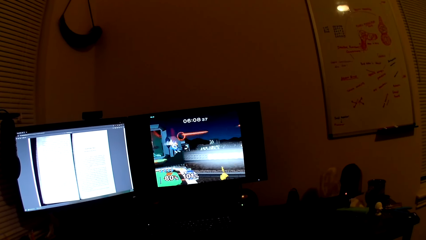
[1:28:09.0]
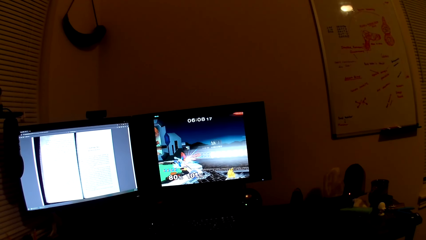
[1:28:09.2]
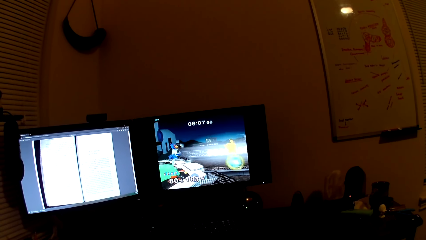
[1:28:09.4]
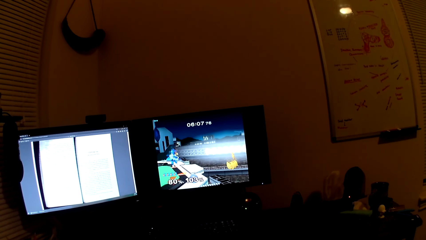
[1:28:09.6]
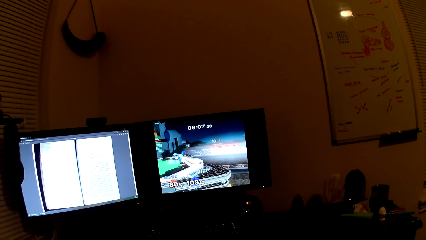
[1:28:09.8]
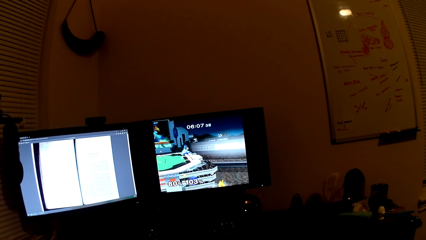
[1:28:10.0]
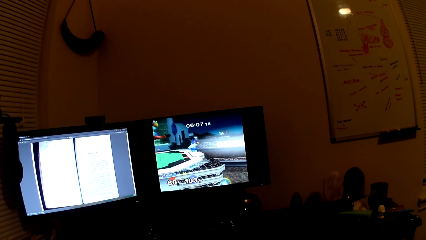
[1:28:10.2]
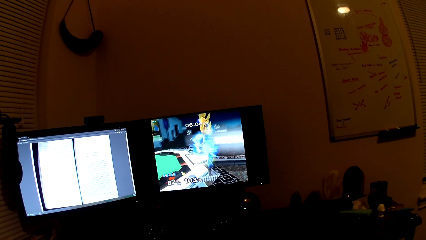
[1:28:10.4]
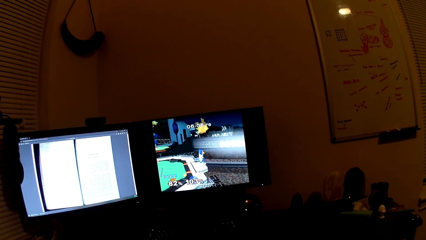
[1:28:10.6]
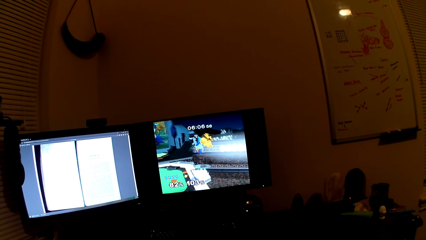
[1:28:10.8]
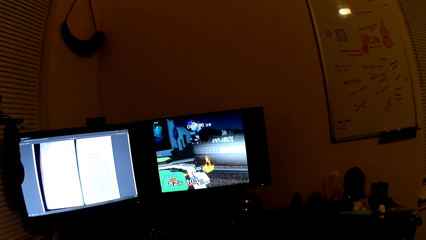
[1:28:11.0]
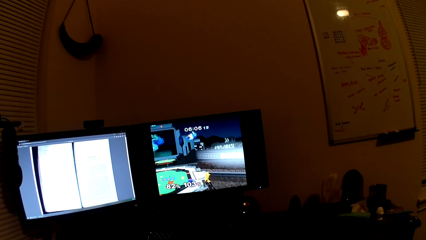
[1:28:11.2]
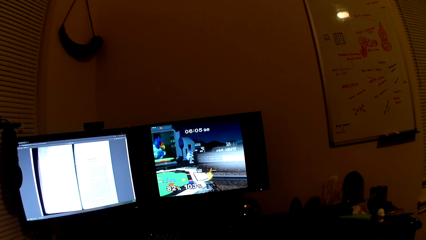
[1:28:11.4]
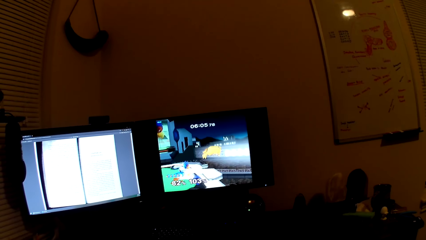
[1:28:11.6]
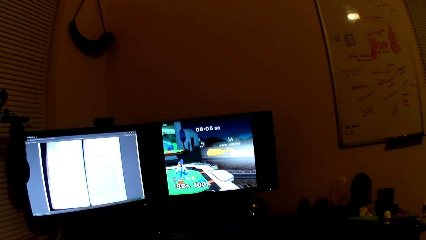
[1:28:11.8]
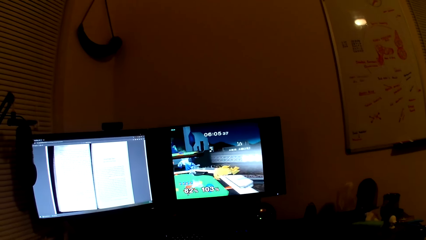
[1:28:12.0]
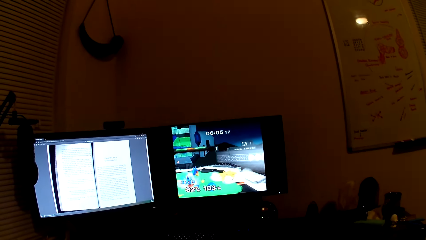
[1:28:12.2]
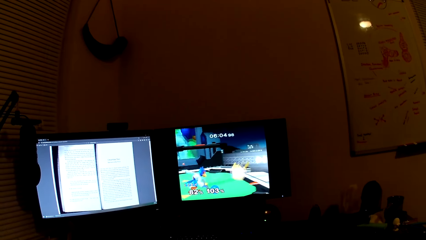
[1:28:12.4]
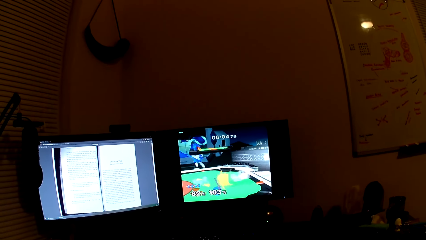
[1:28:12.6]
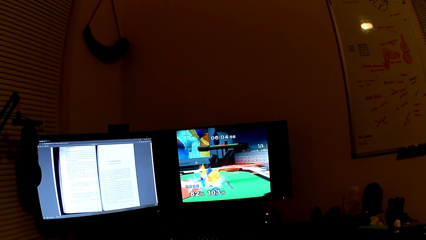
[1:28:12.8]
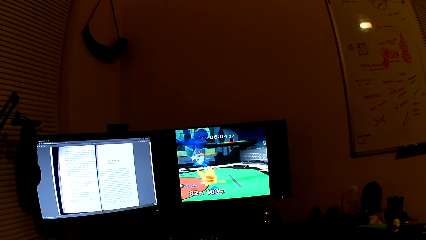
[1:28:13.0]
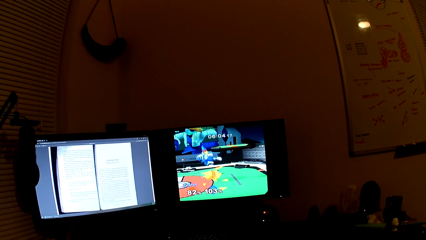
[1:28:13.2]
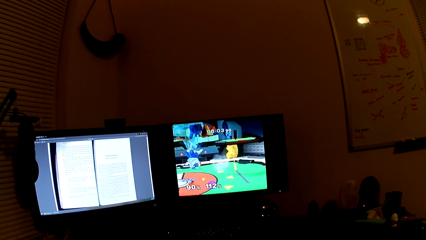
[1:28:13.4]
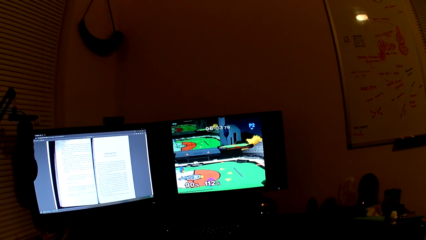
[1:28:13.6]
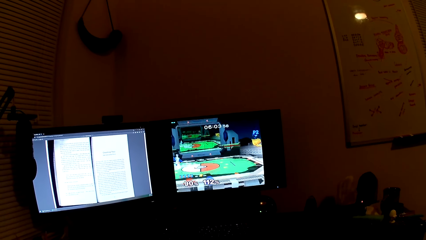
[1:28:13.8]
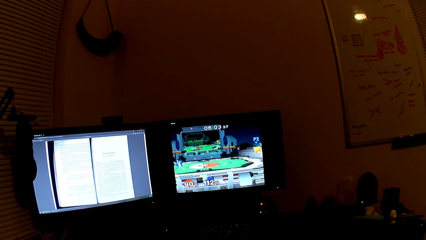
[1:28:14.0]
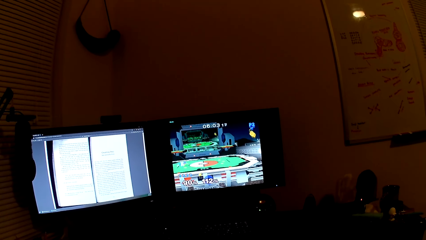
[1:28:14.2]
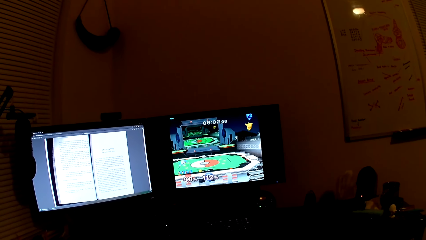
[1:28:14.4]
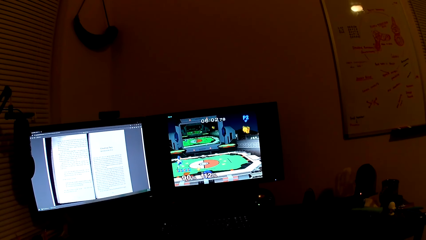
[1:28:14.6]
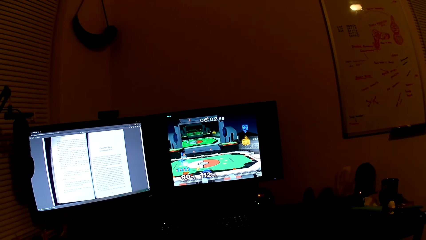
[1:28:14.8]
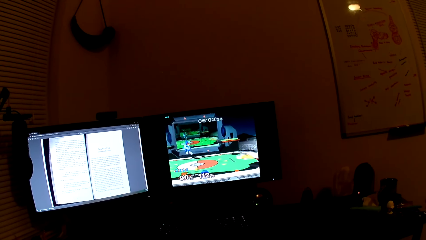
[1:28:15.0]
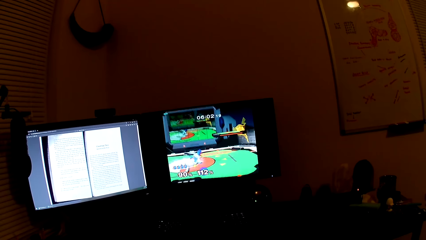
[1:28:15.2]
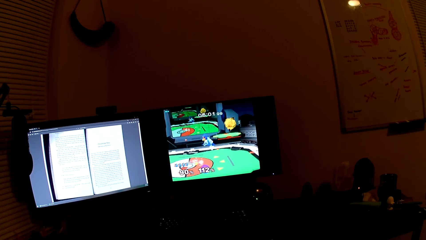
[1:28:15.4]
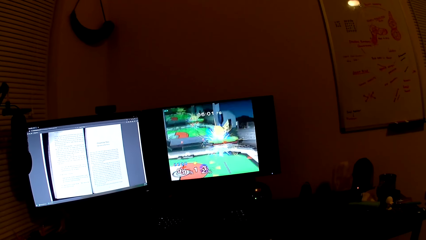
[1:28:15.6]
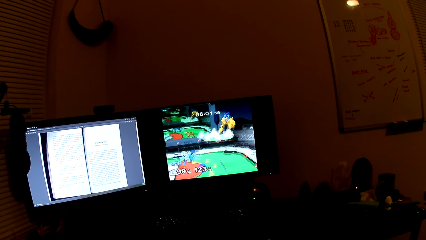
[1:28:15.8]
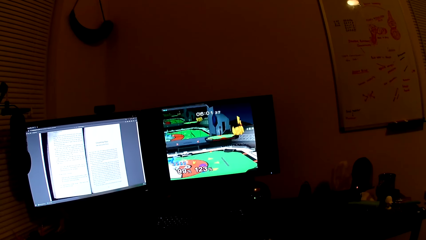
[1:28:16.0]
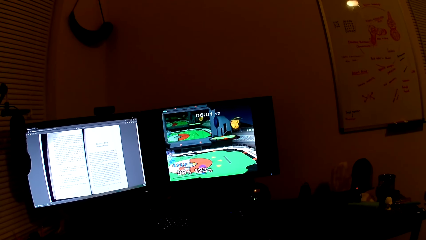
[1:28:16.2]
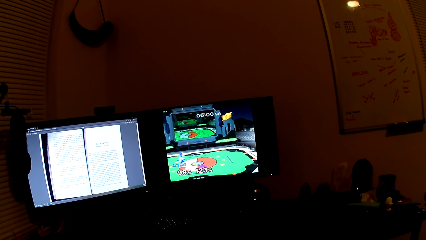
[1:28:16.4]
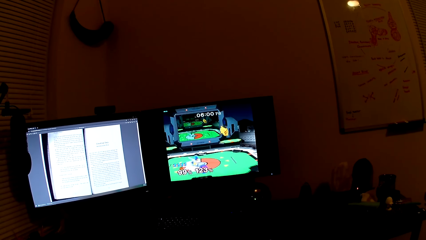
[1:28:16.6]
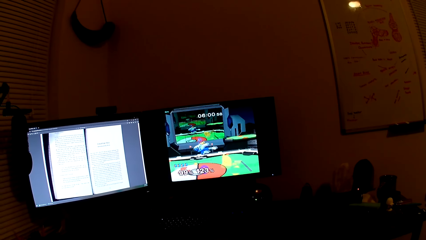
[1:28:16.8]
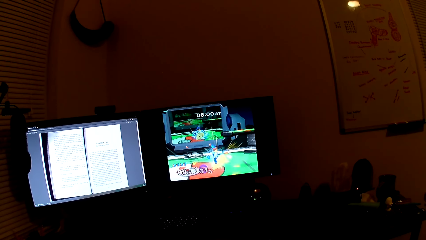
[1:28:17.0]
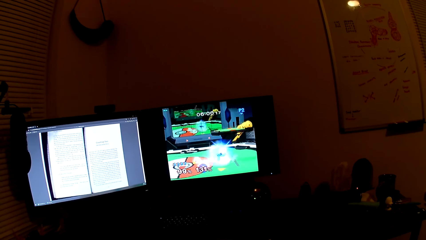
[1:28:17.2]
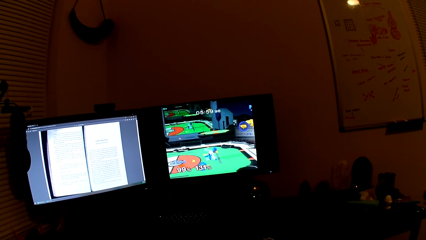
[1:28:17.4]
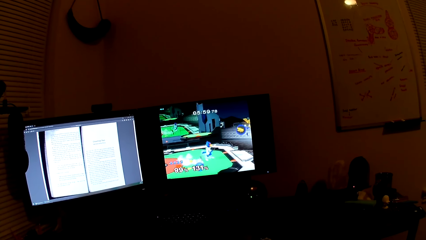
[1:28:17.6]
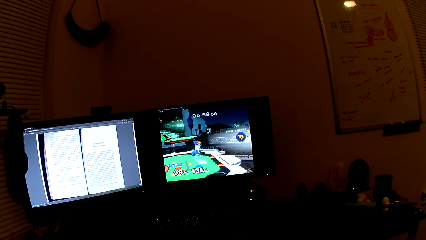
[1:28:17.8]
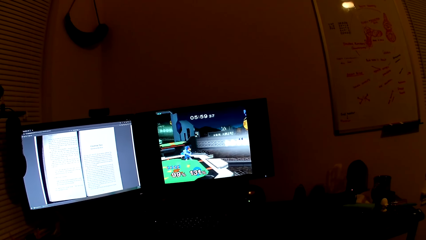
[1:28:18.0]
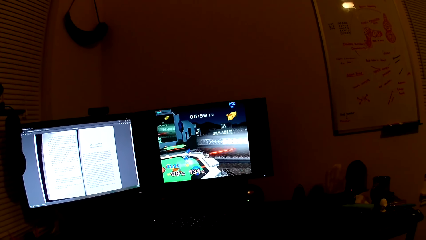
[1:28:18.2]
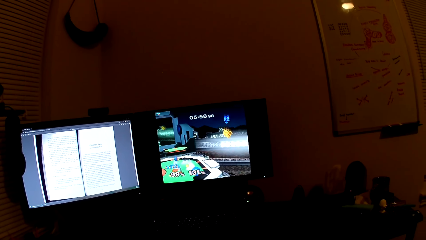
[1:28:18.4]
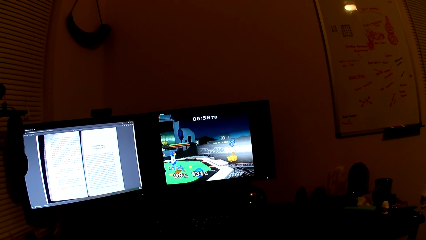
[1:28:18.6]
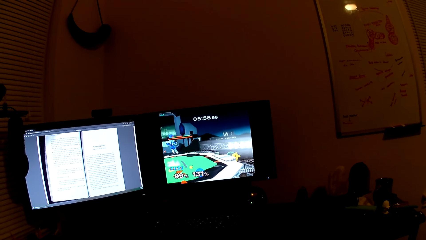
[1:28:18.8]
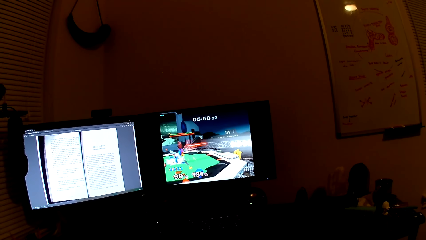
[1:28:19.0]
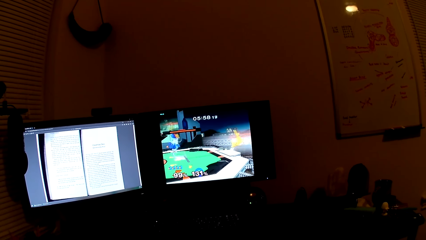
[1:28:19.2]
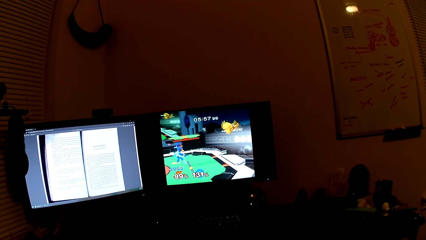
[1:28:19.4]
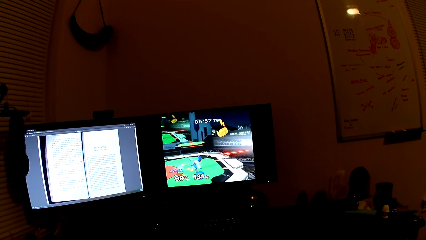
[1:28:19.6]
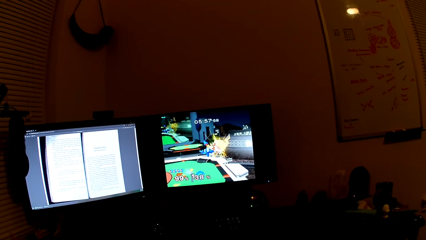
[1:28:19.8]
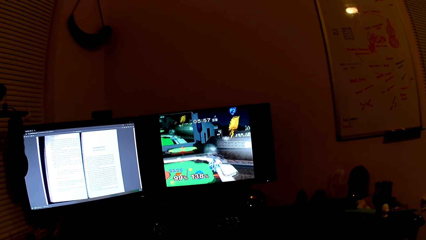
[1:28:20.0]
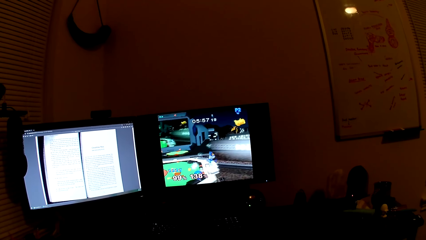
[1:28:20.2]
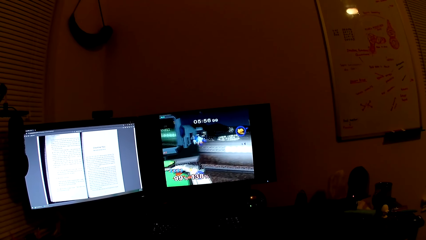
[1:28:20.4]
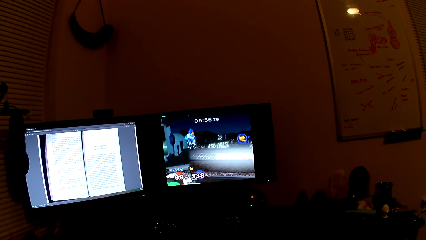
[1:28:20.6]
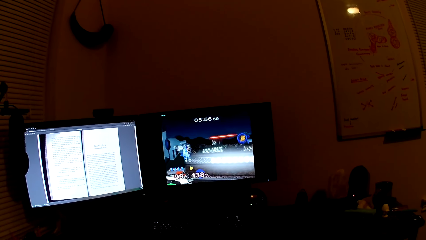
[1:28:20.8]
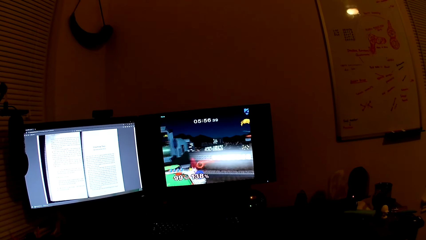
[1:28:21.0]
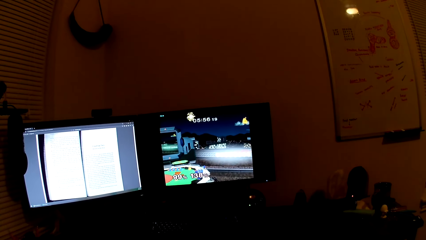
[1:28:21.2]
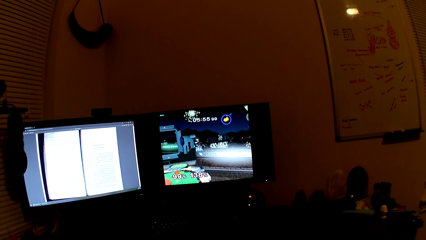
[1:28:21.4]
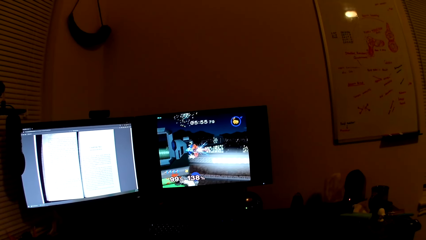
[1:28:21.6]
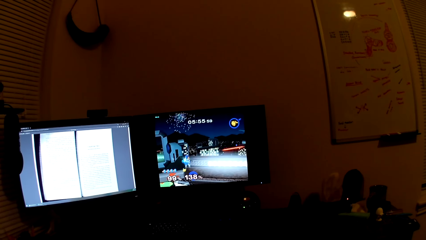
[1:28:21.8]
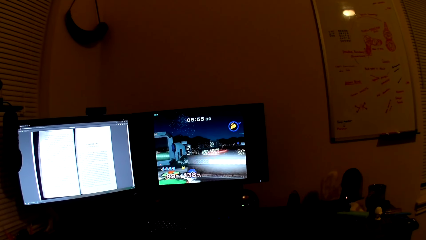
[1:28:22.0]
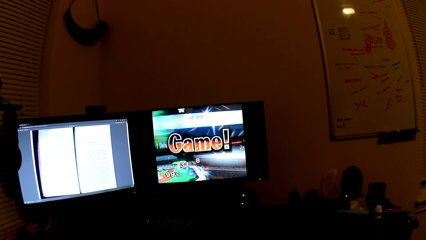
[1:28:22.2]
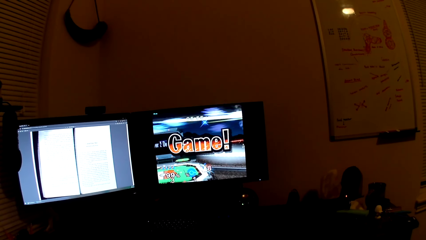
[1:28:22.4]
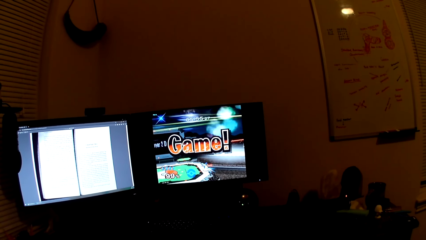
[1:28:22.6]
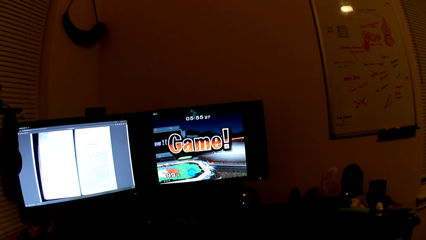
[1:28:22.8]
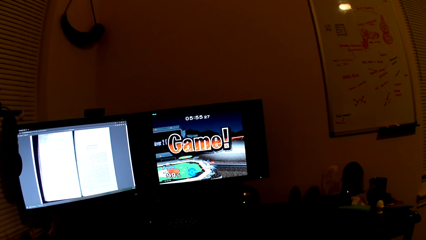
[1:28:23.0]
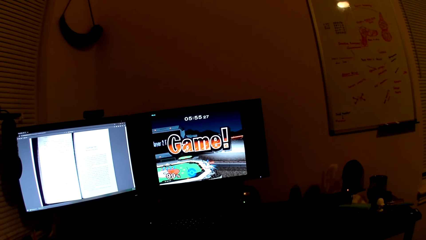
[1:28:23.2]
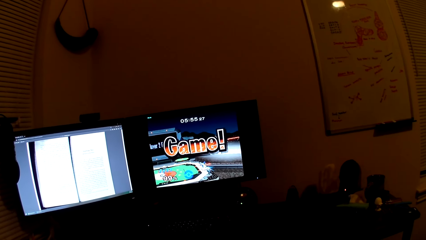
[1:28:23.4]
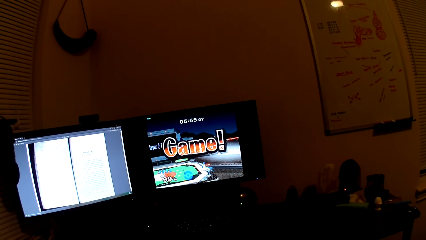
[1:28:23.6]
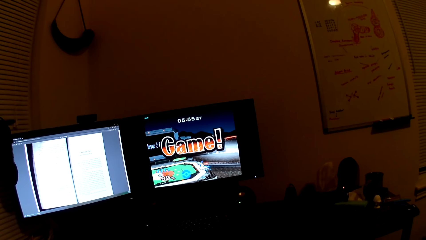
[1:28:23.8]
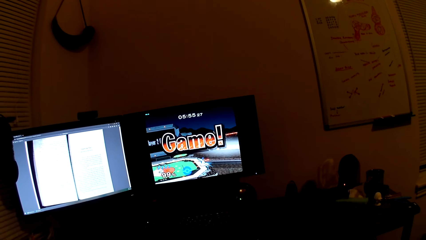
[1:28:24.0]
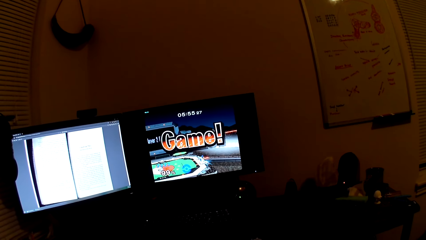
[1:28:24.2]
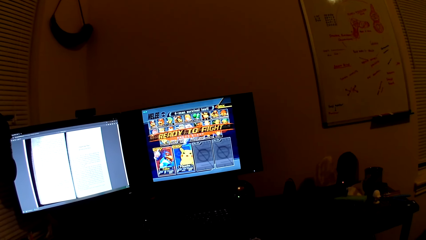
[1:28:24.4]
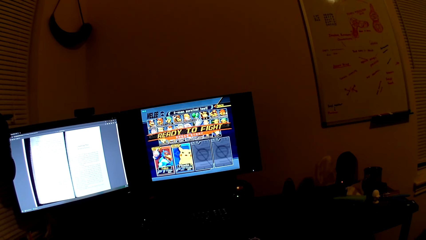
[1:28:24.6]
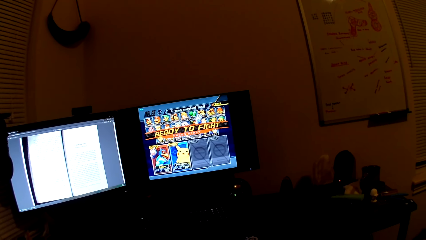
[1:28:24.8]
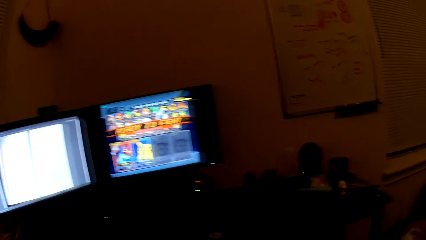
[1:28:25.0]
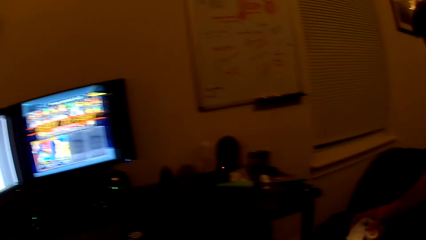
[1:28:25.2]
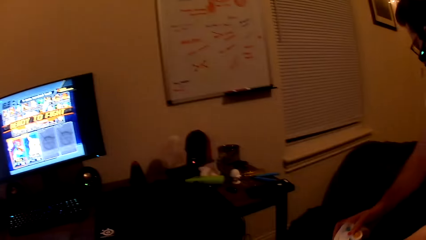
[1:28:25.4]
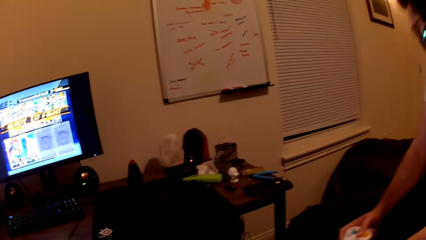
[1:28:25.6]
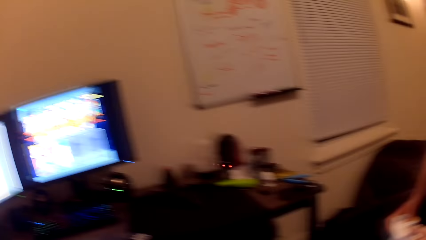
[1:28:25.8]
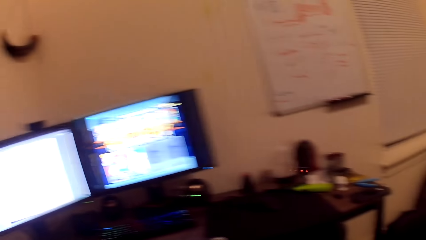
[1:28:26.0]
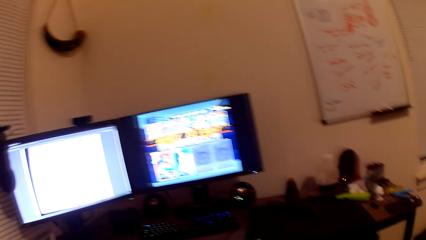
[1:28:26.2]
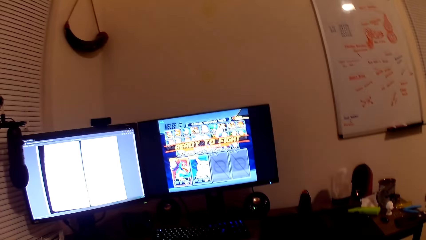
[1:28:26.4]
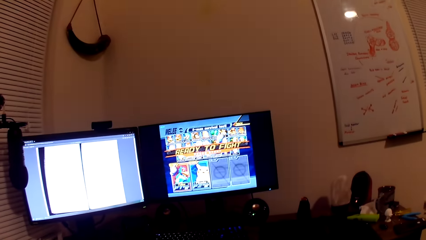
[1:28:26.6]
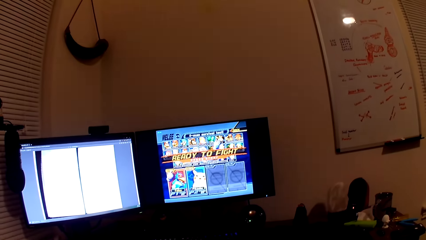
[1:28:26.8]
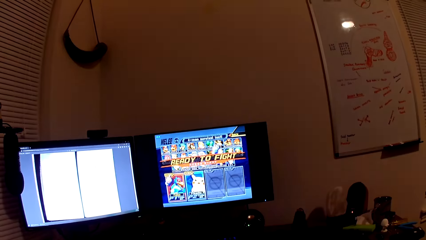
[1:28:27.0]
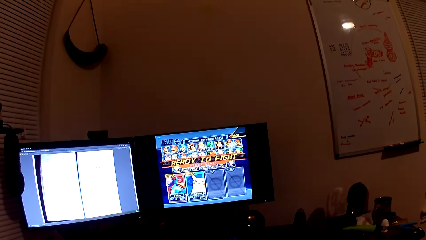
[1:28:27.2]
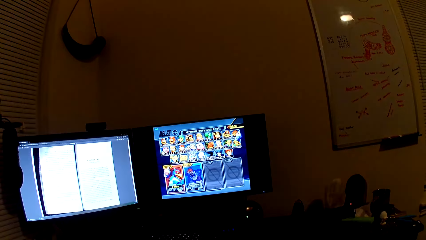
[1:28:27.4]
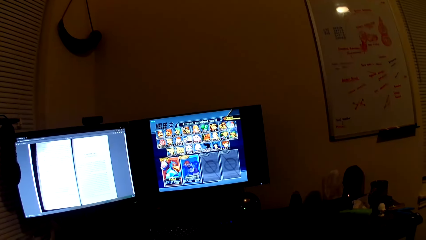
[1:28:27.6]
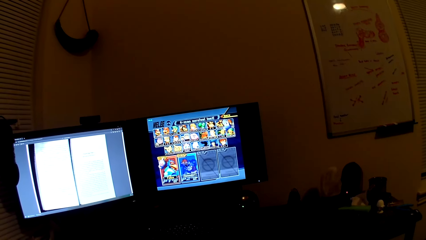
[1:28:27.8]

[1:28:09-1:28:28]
The camera wearer interacts with a man. They play a game on a desktop. They look around a room. The man holds a white game console with both hands. The camera wearer looks around the room again.
